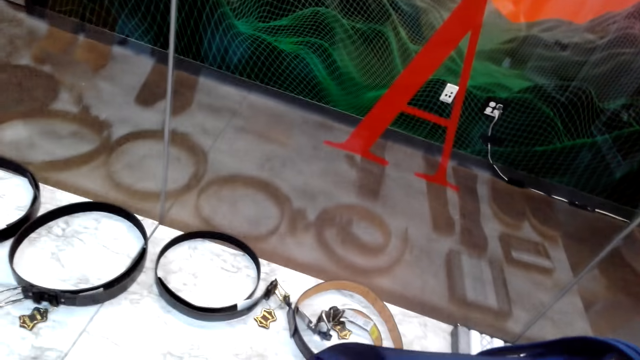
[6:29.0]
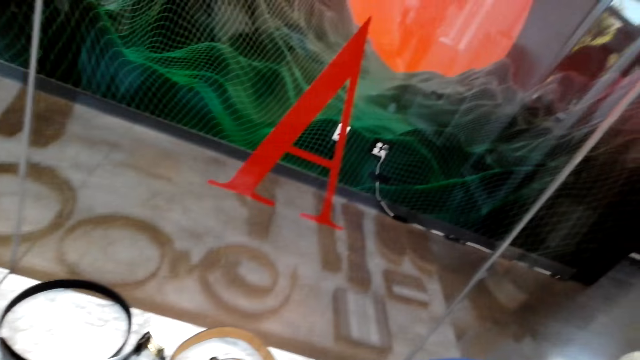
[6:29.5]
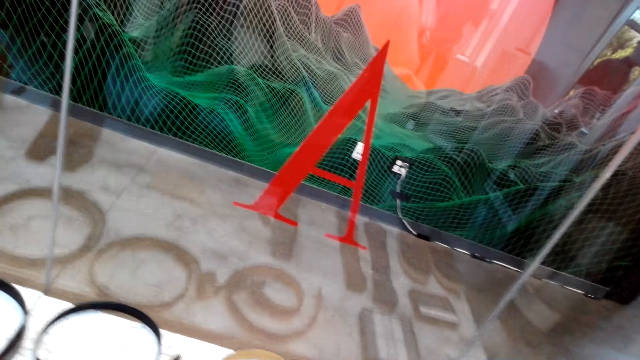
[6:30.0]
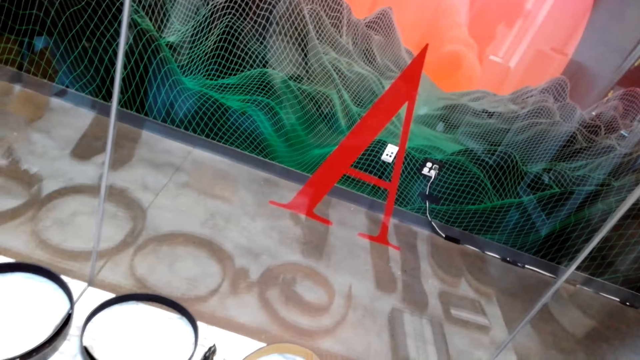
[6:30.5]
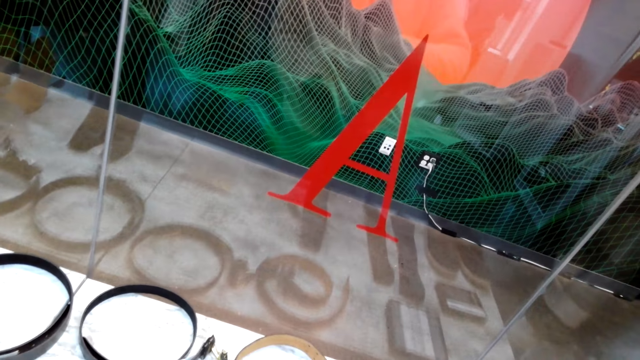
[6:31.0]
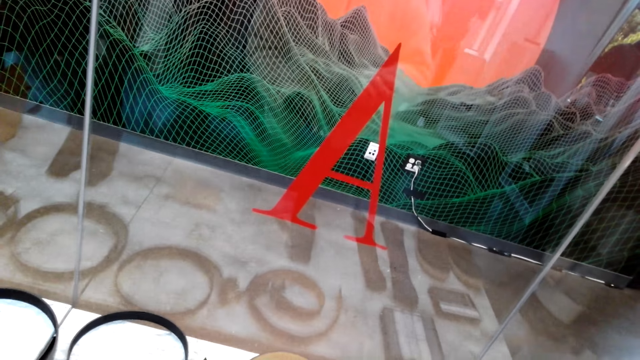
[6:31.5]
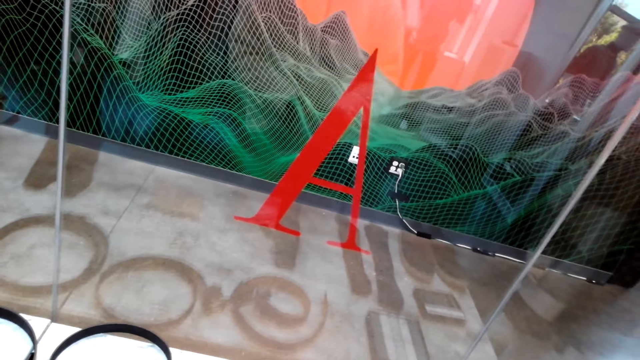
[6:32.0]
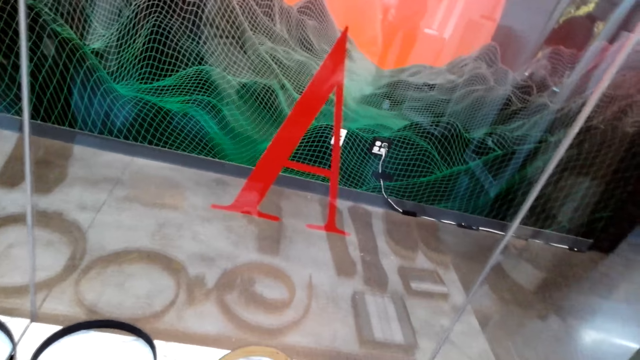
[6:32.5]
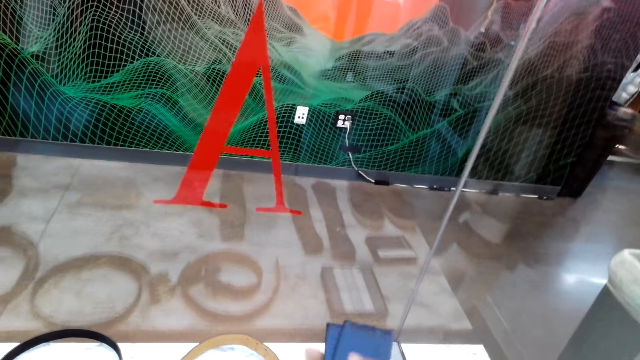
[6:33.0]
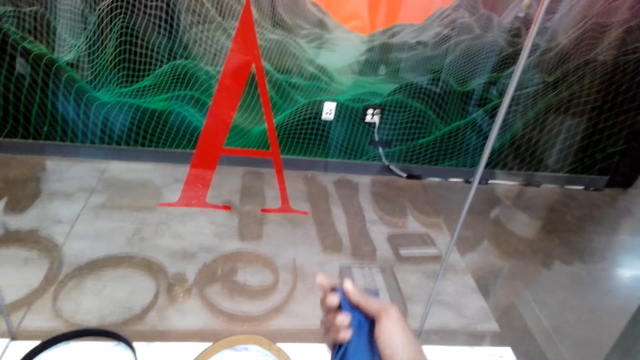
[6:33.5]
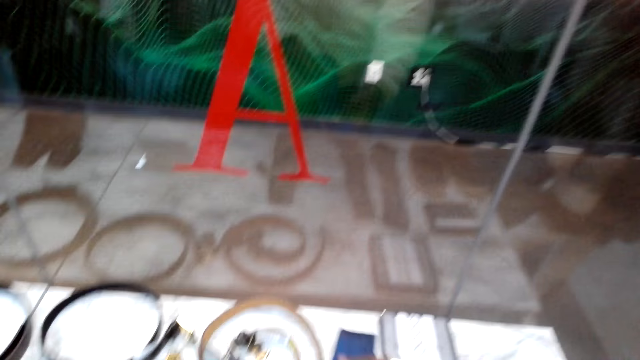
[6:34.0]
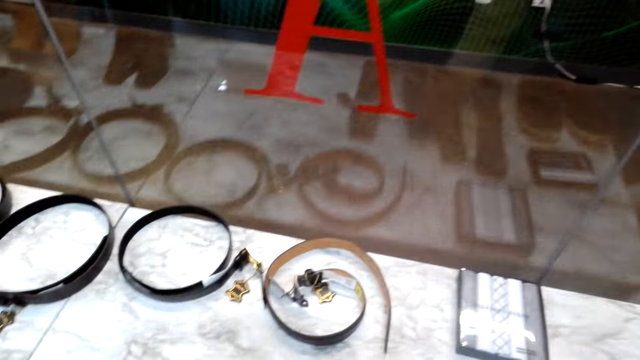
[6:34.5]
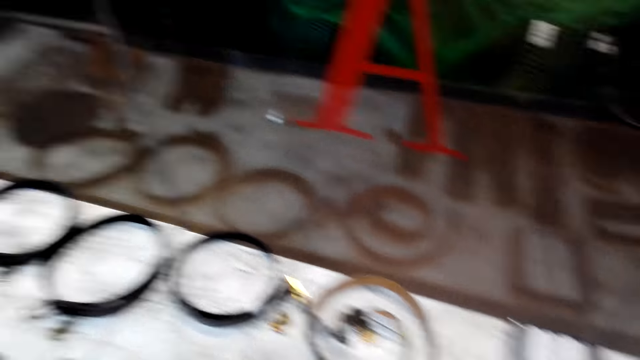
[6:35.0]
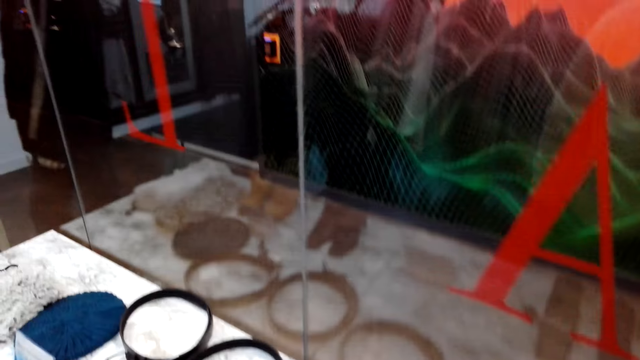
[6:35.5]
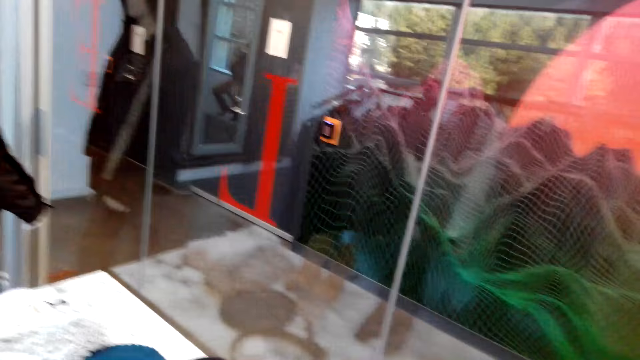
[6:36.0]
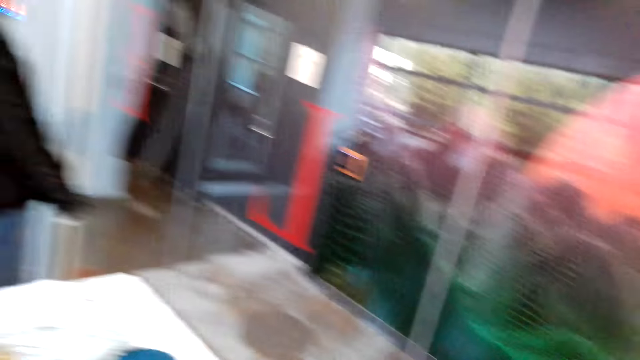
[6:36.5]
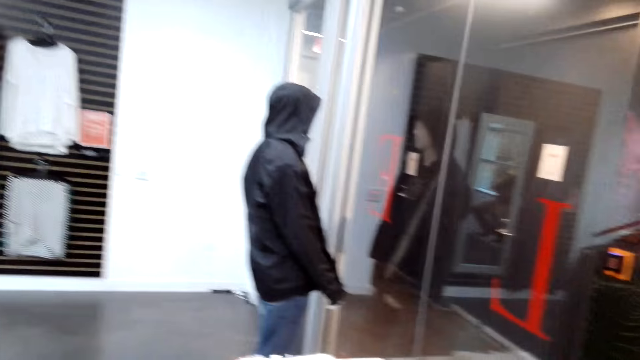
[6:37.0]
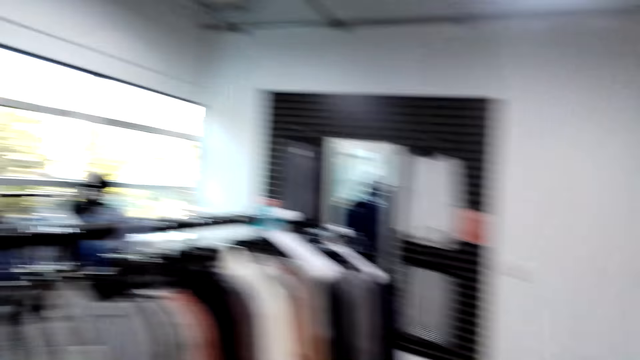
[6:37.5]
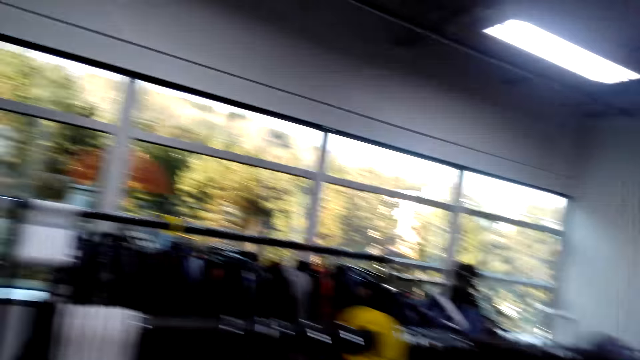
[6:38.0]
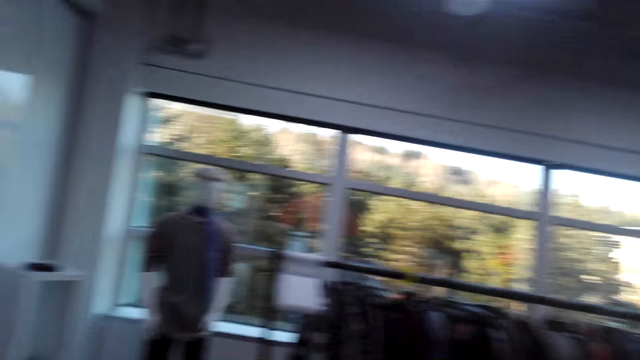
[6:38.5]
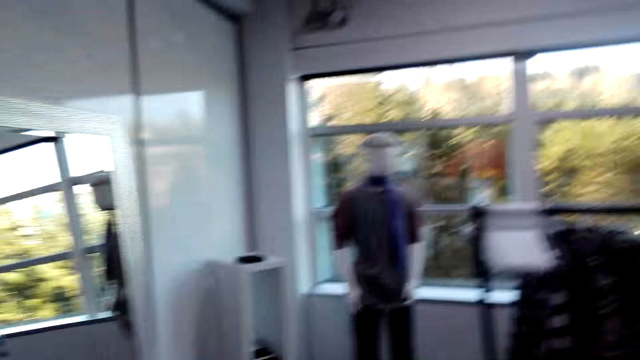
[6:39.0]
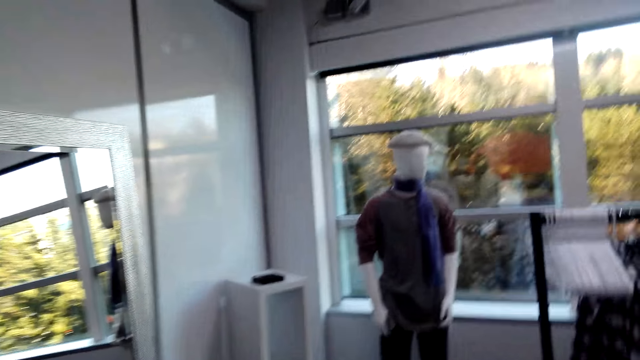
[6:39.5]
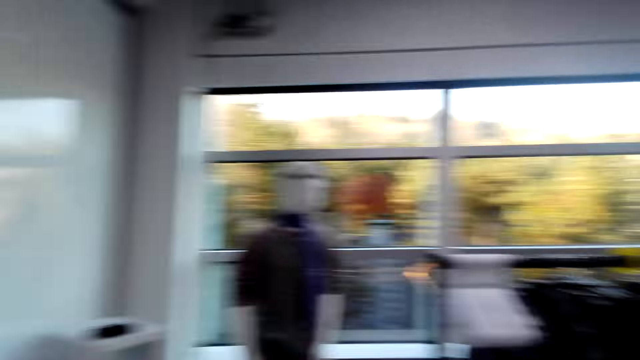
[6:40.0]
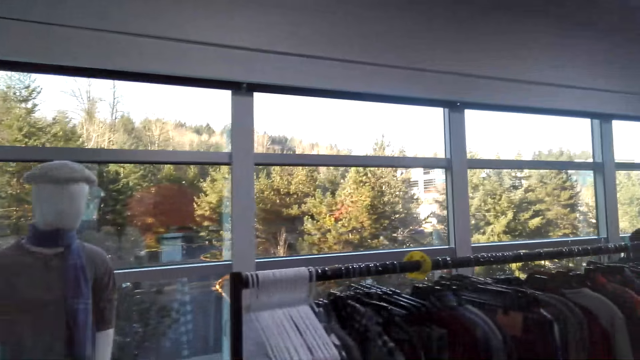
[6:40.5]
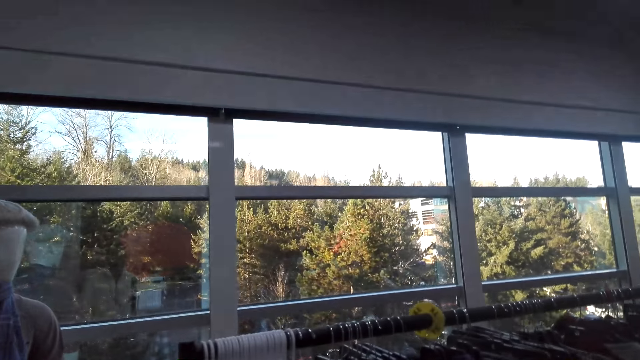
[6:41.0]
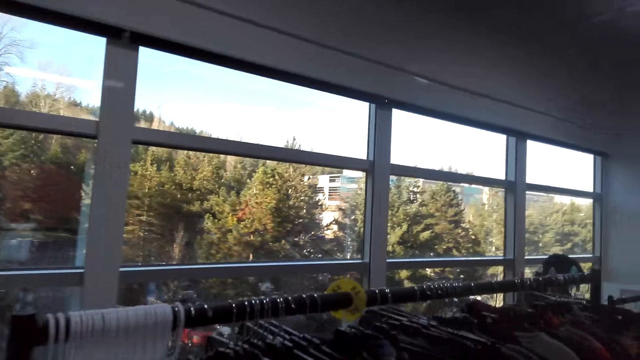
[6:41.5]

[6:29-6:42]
The camera wearer turns around. They walk forward.

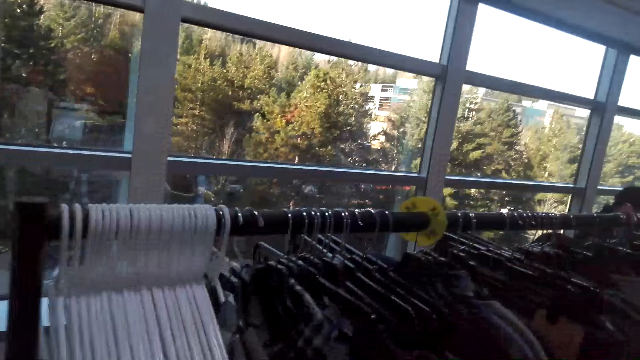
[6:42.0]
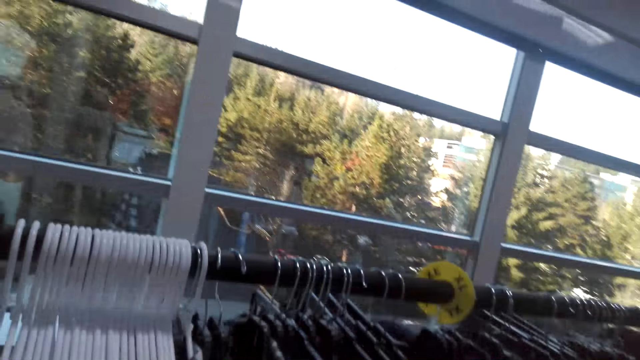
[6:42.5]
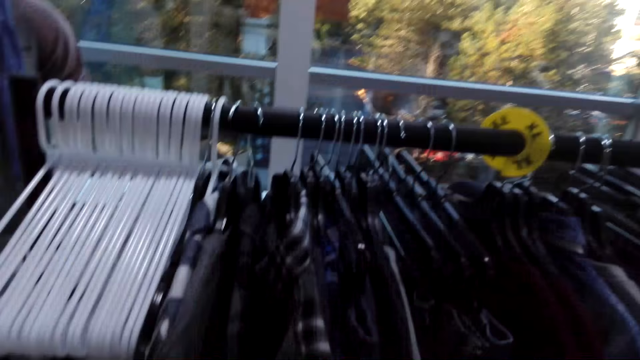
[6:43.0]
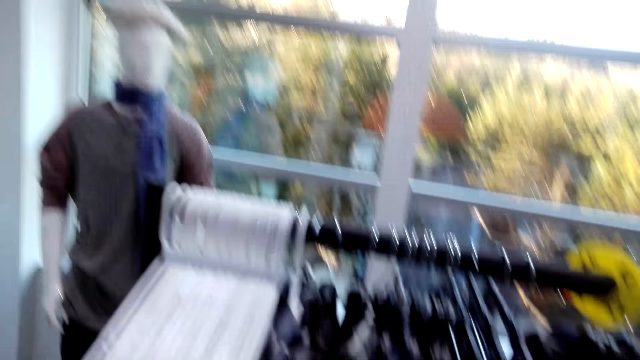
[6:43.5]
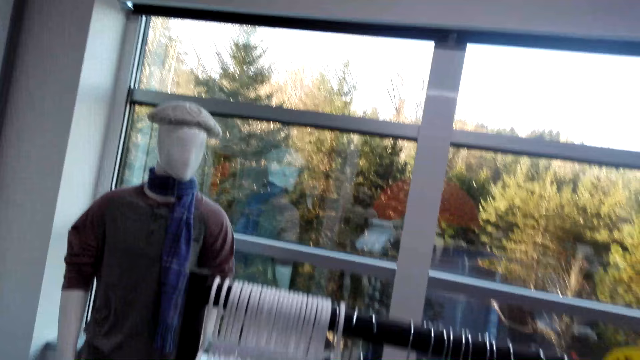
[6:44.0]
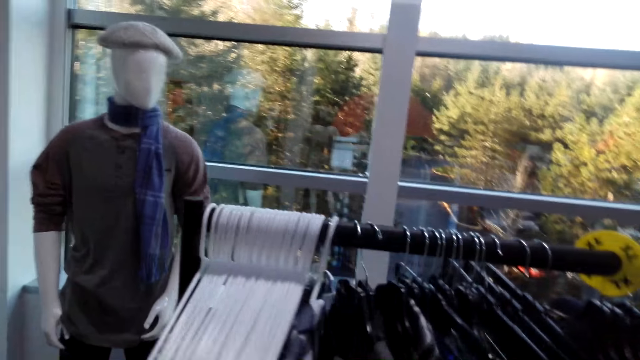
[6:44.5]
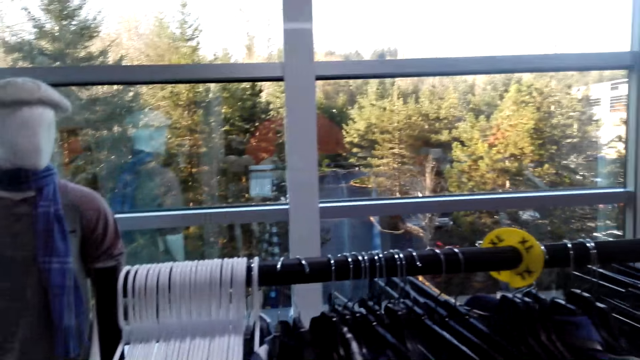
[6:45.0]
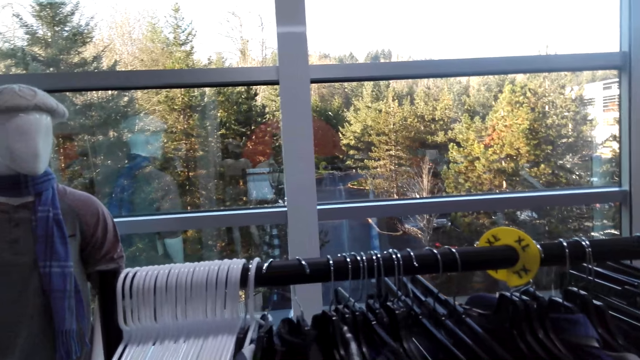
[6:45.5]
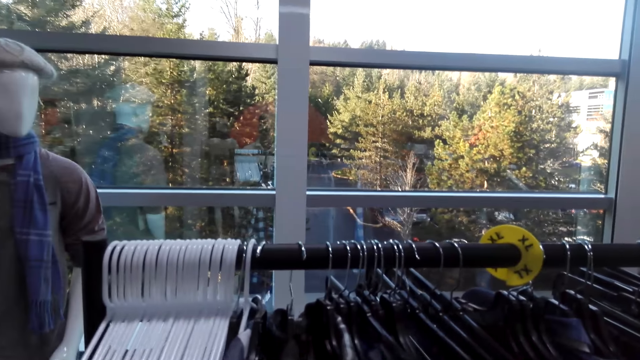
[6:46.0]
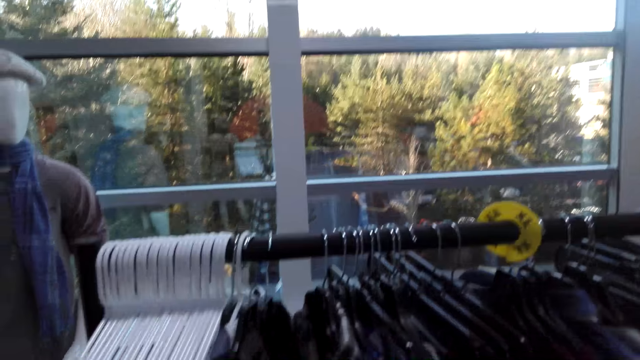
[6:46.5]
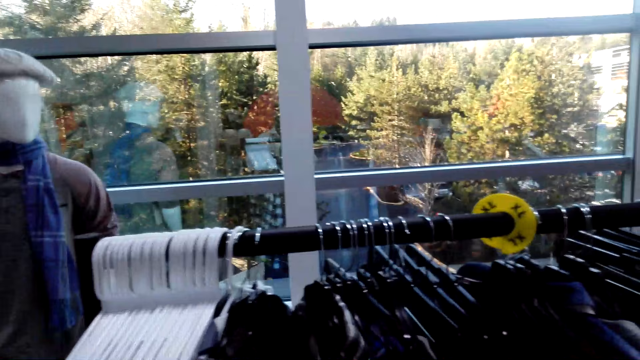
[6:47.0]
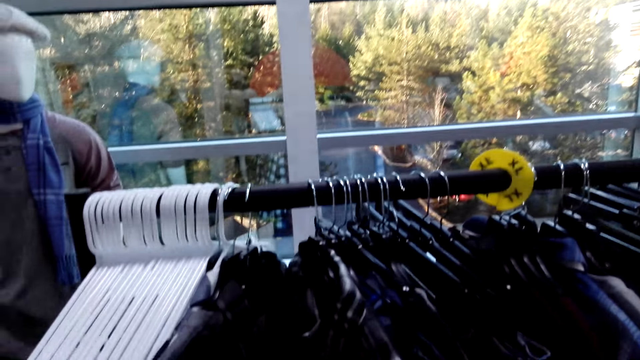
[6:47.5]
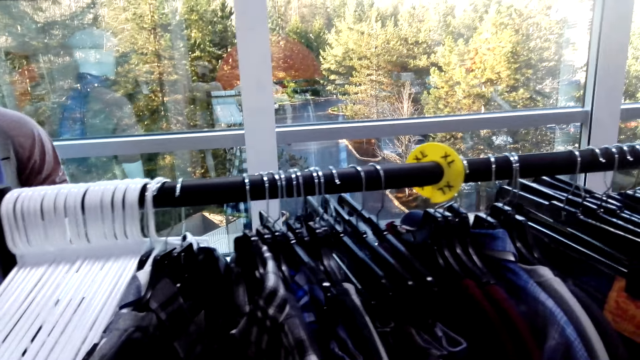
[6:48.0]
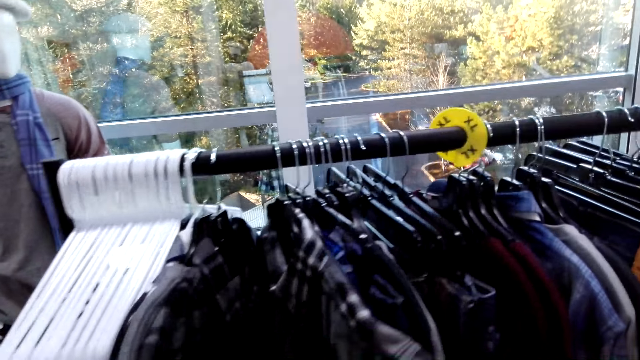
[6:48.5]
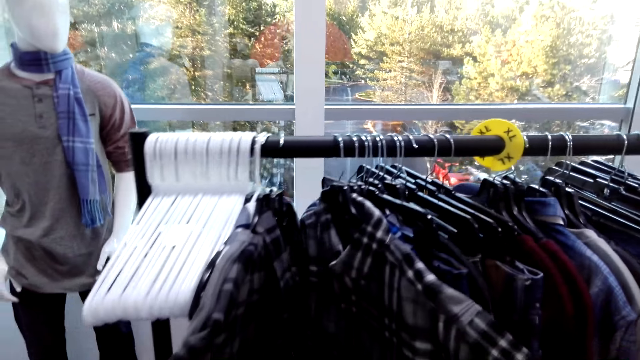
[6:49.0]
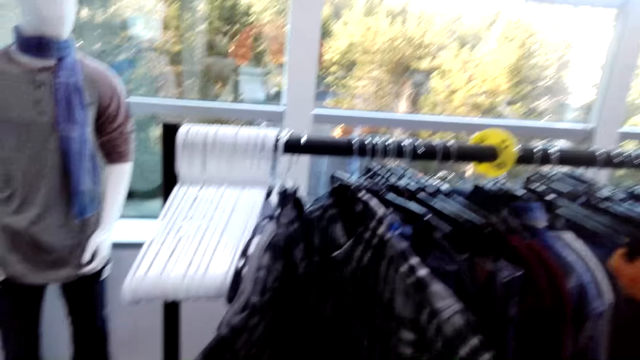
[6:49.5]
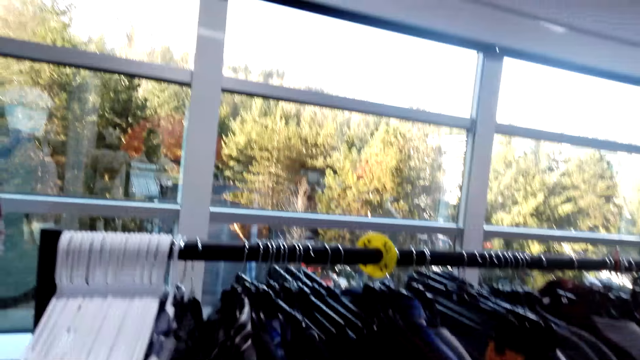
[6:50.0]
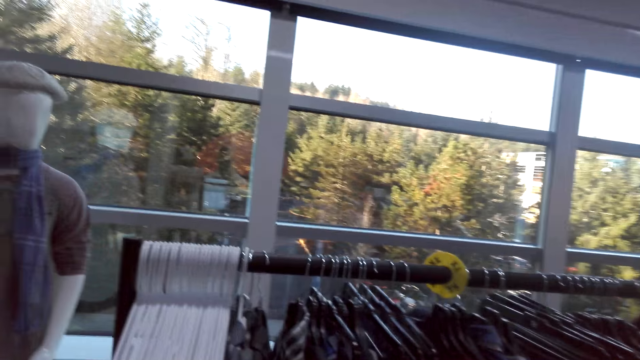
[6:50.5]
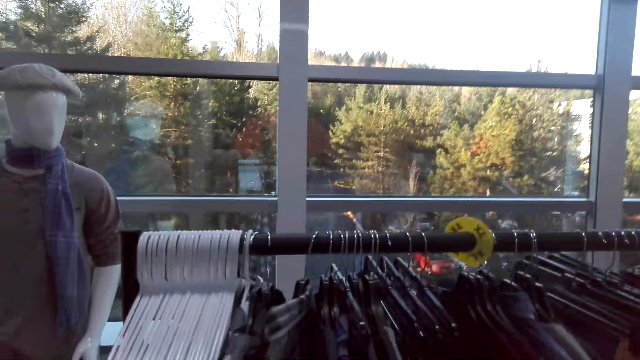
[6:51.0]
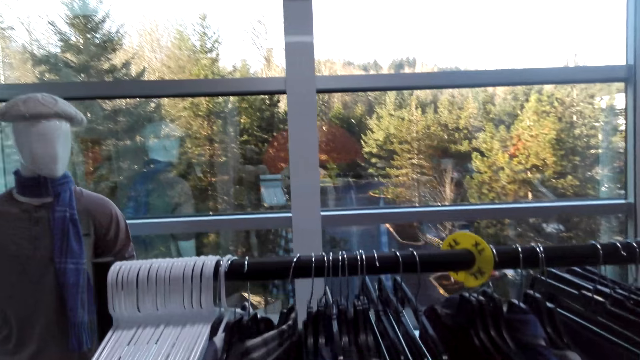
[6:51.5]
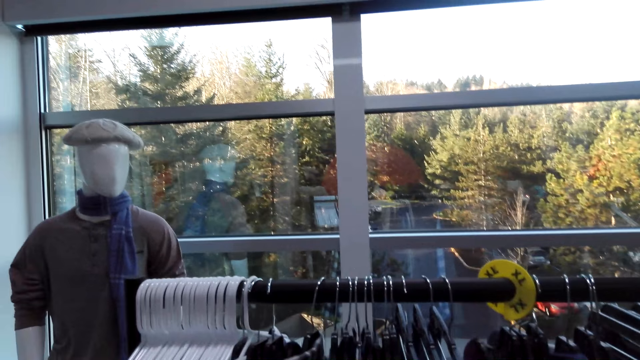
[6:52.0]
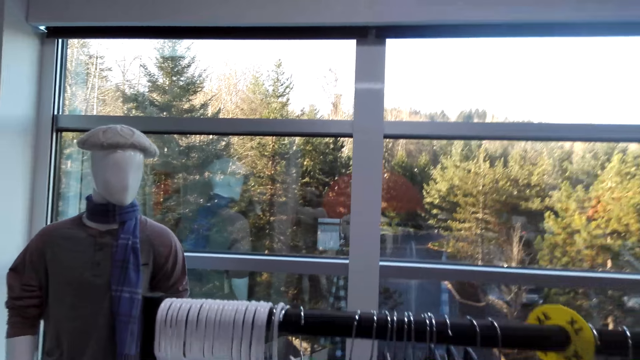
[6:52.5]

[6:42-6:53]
The camera wearer moves clothes on a cloth rack. They go through a clothing display.
